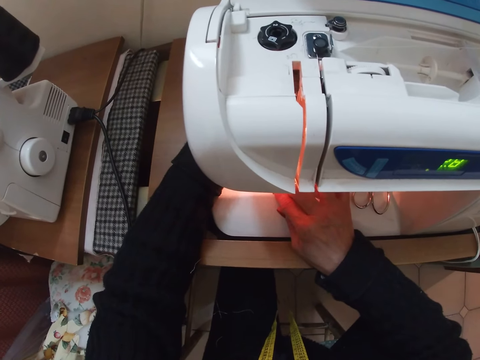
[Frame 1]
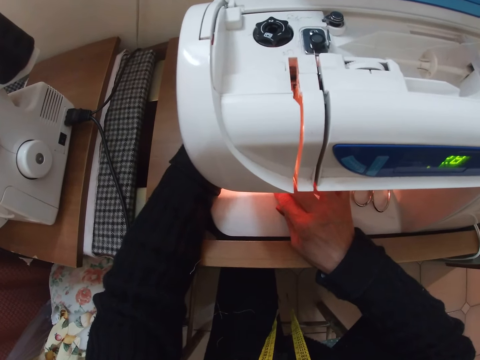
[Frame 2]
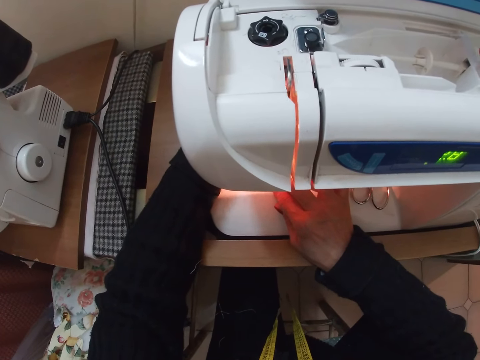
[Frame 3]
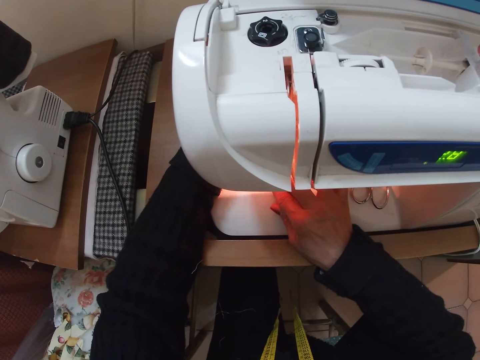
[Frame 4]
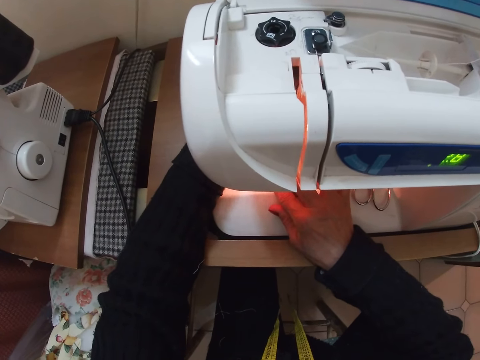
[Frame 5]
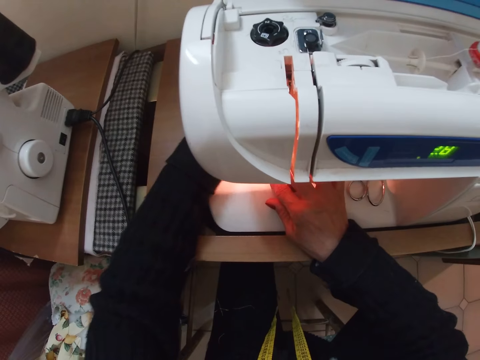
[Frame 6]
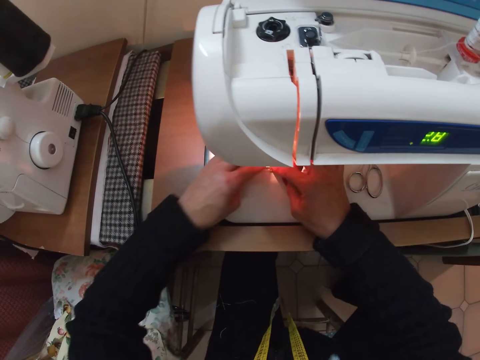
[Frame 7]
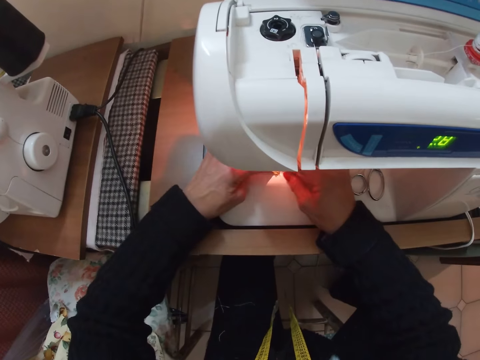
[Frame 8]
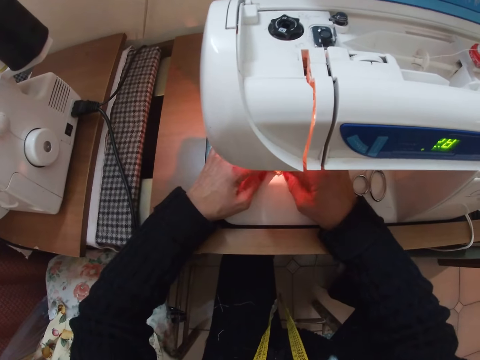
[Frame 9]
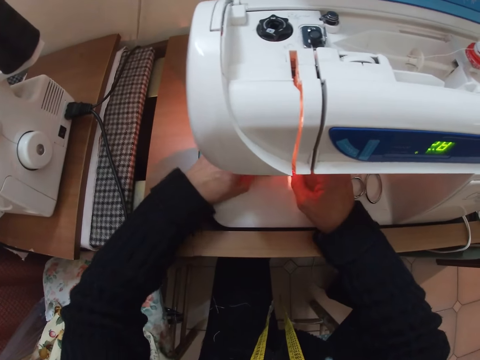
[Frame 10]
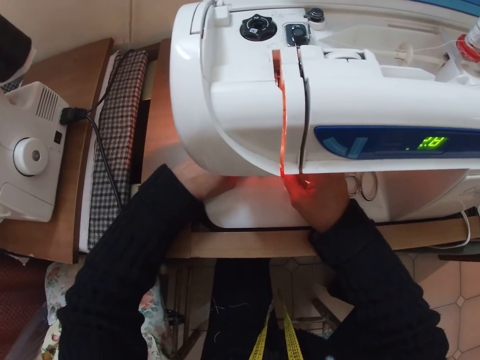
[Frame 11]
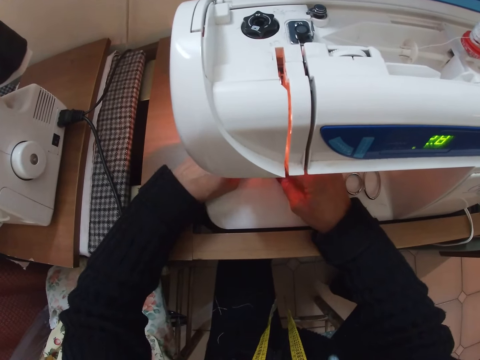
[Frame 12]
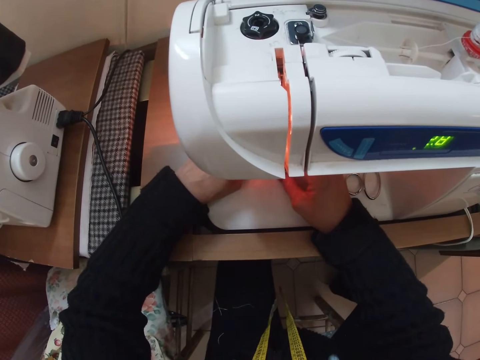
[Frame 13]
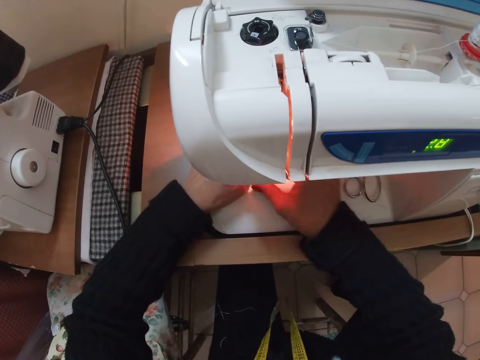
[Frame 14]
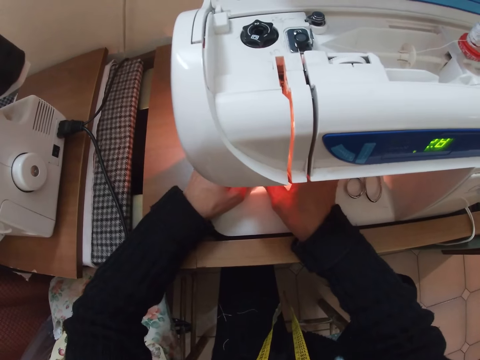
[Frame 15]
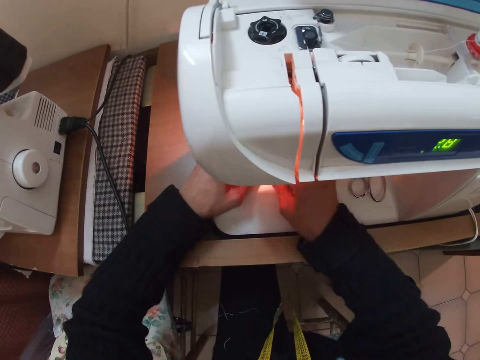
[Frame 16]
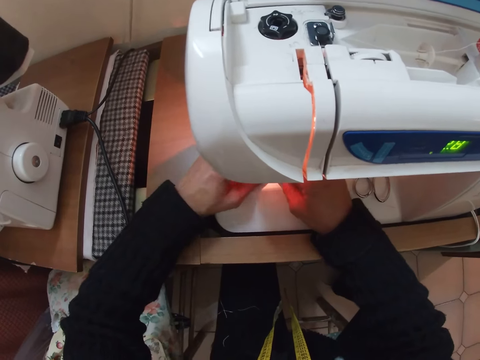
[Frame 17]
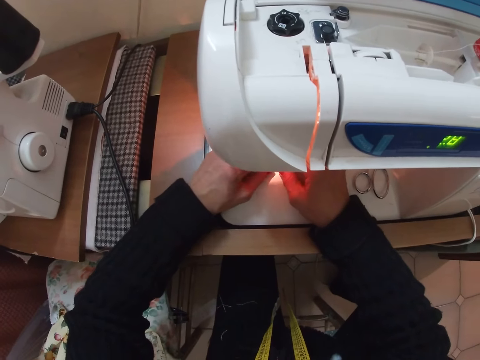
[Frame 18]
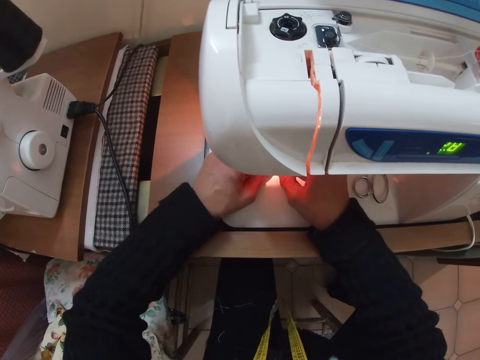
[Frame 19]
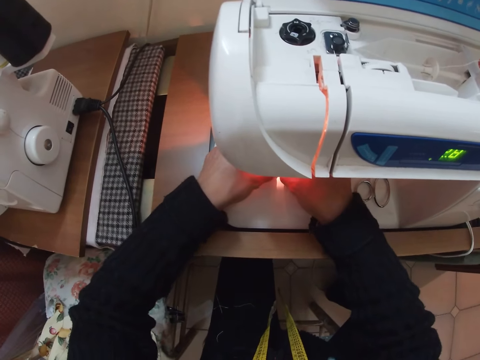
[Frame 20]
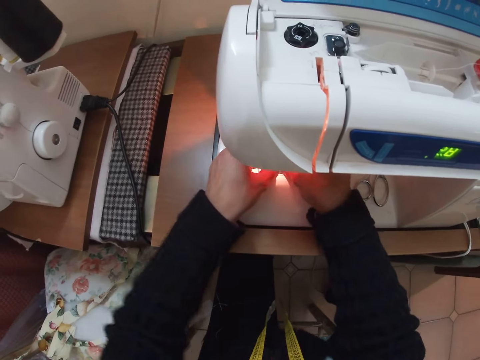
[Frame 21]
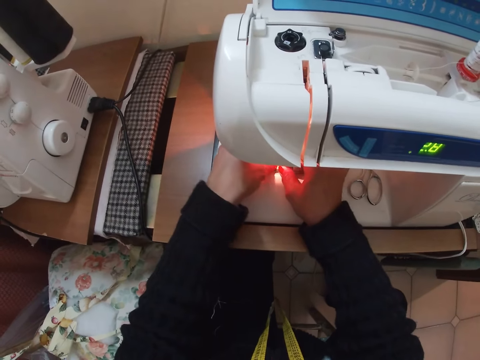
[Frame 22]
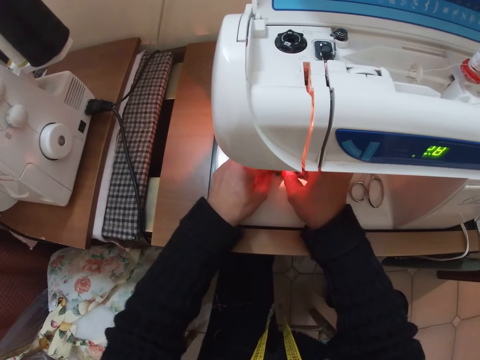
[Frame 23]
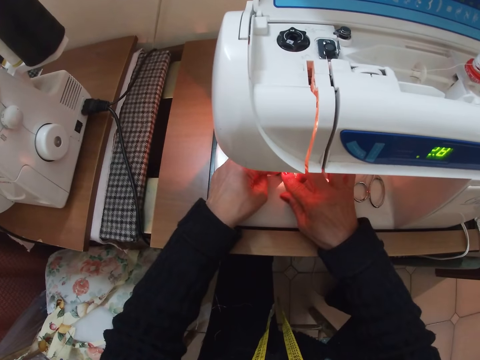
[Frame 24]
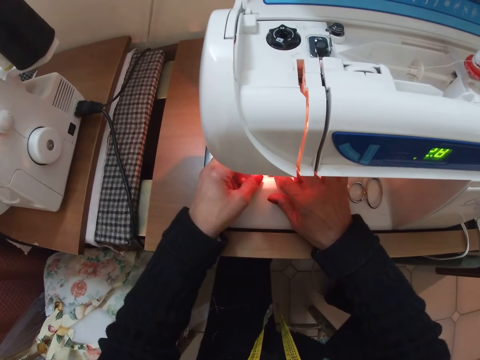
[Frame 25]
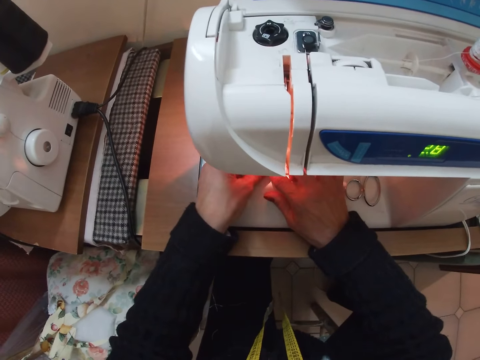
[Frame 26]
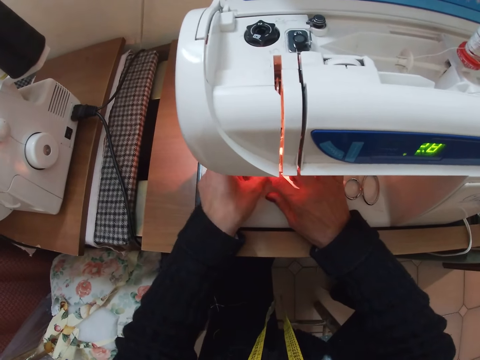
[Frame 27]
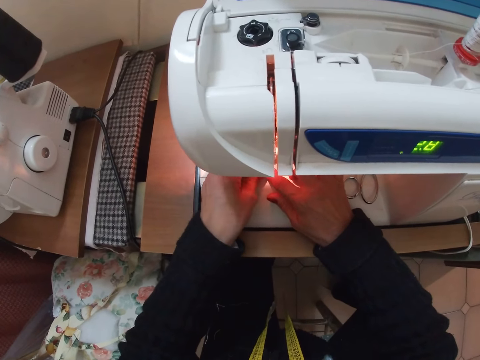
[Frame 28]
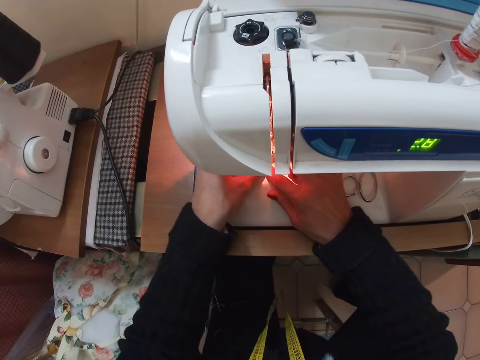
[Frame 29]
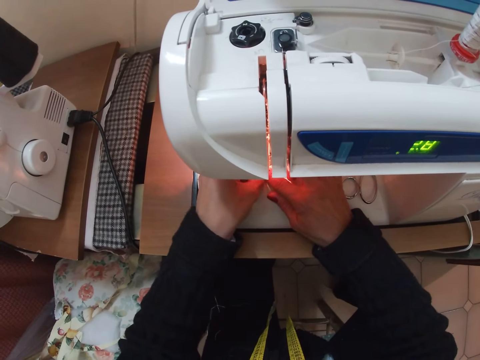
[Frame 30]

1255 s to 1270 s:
The camera wearer sews the cloth with the sewing machine. They adjust the cloth with both hands. They stop sewing. They touch the piece of cloth.

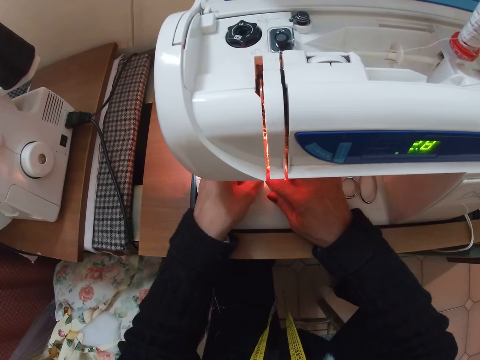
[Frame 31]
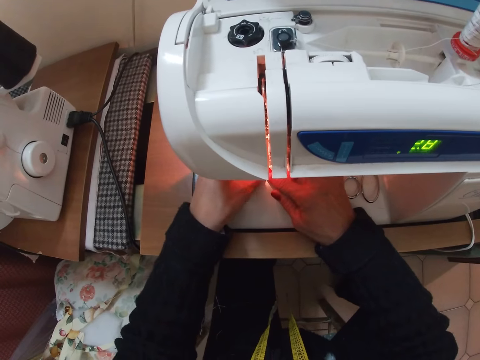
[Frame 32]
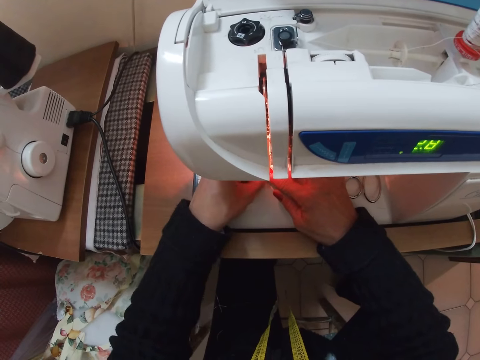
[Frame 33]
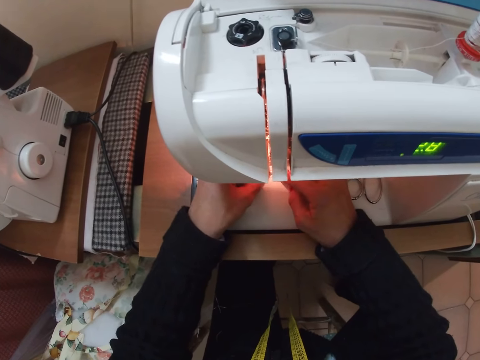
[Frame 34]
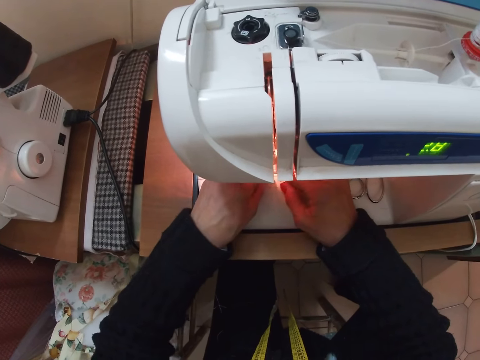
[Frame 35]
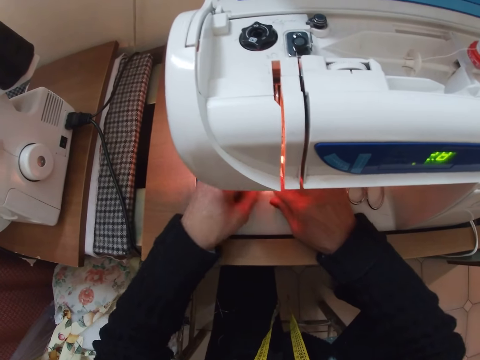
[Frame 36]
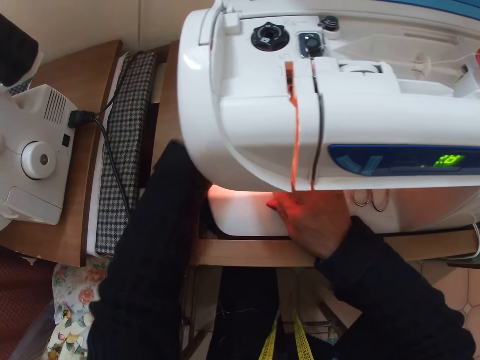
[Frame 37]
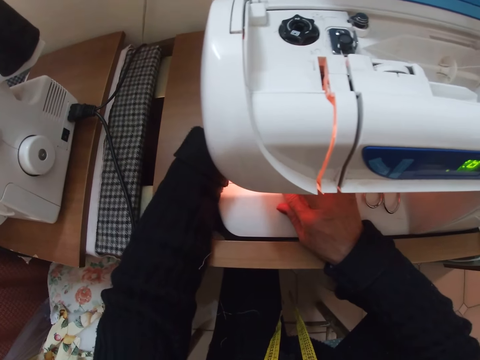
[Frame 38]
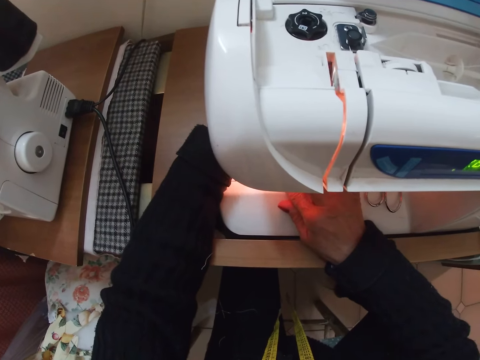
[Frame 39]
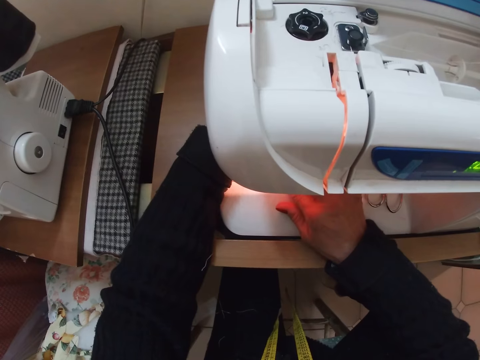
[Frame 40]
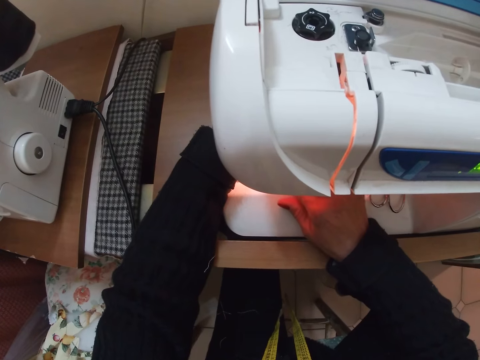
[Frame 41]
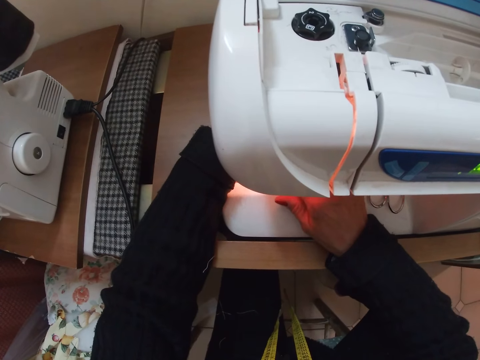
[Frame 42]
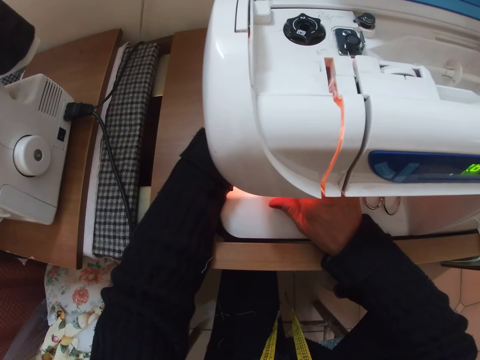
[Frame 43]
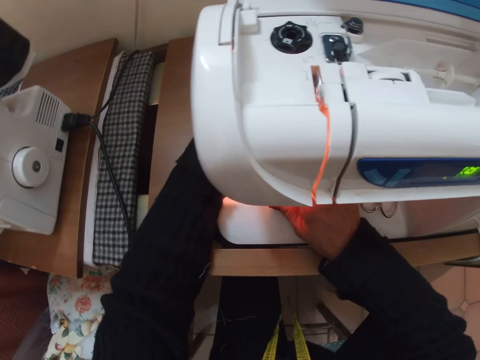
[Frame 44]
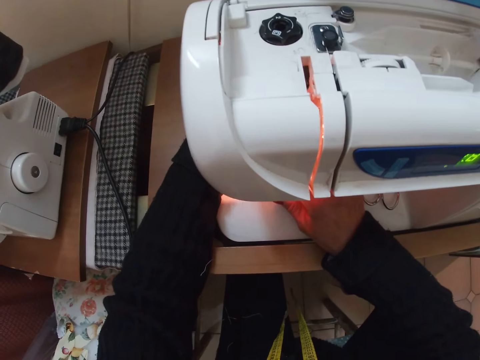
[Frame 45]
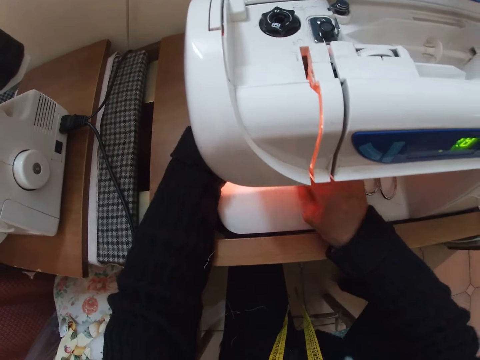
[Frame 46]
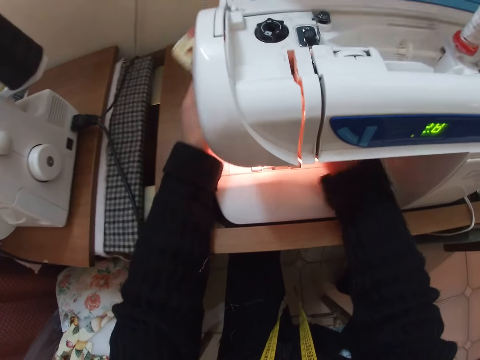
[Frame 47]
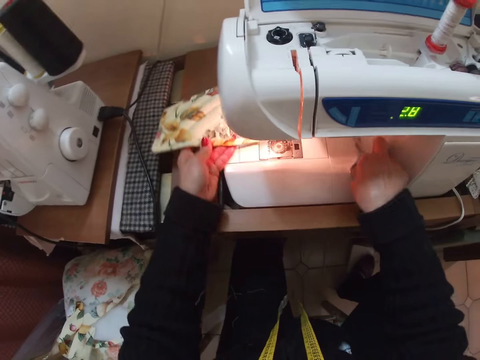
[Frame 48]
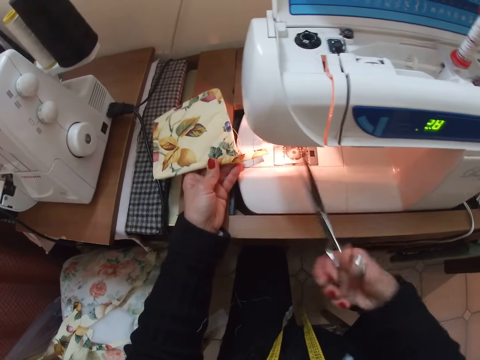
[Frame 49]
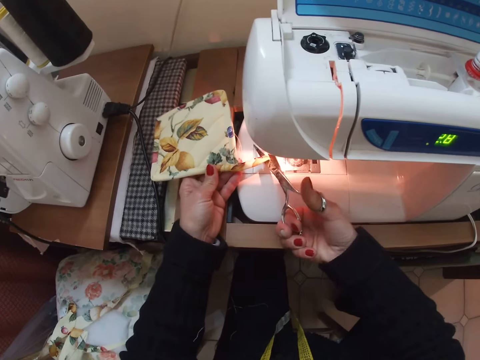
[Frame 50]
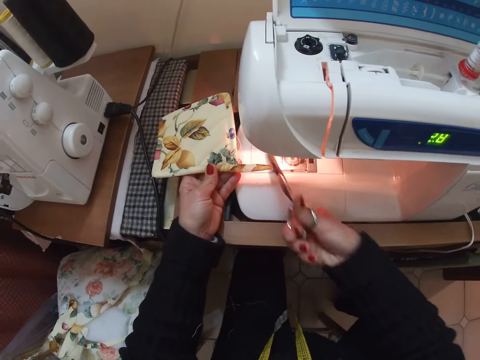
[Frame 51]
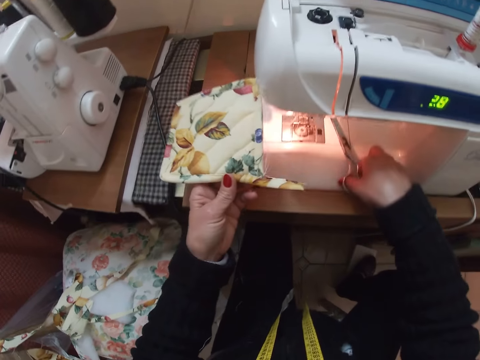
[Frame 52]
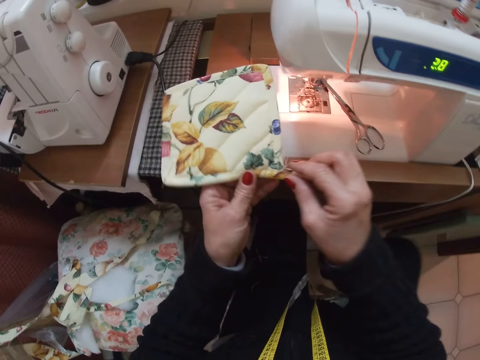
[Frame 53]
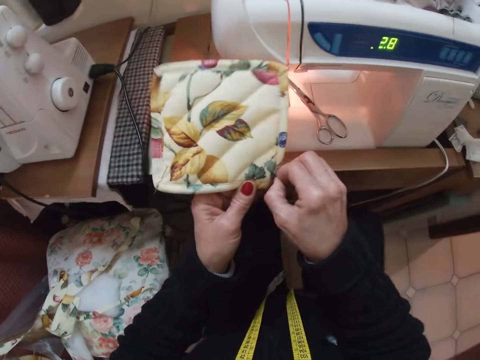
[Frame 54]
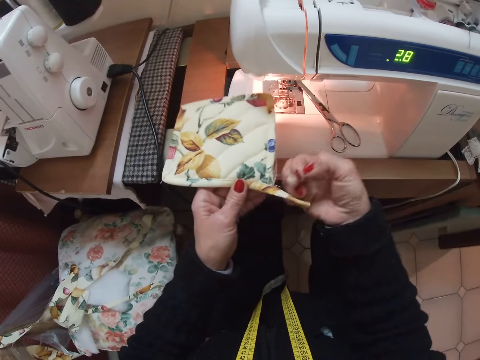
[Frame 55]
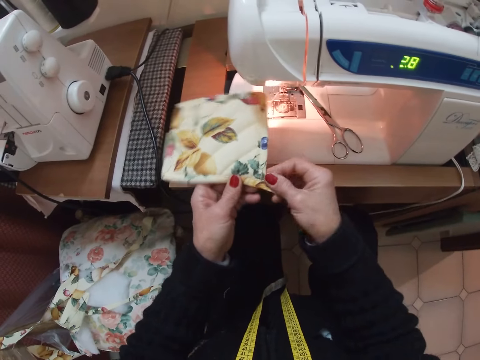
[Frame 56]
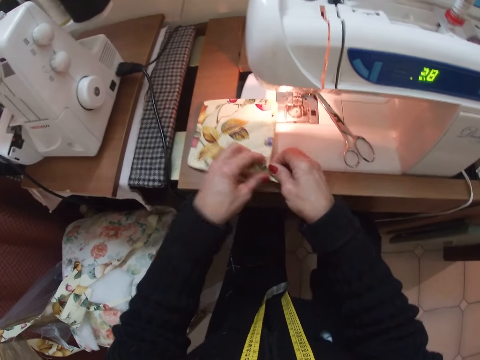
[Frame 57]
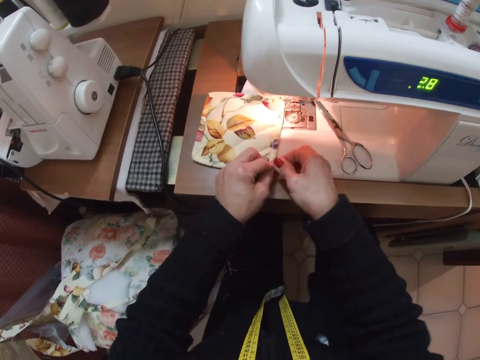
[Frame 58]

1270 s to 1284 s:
The camera wearer holds the needle clamp. She sews the cloth with the sewing machine. She withdraws the cloth from the sewing machine. She lifts the piece of cloth. She picks the scissors from the sewing machine with her right hand. She cuts a part of the cloth with the scissors. She drops the scissors on the sewing machine. She adjusts the cloth with both hands. She removes threads on the piece of cloth.
